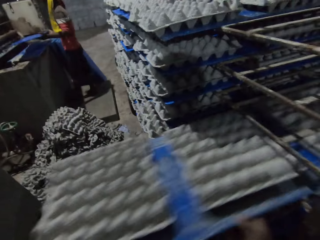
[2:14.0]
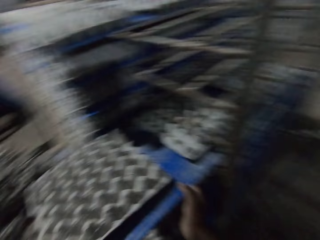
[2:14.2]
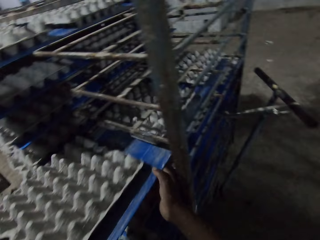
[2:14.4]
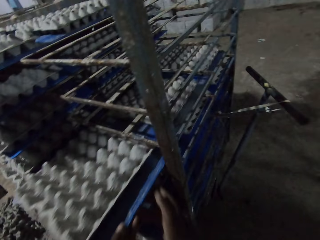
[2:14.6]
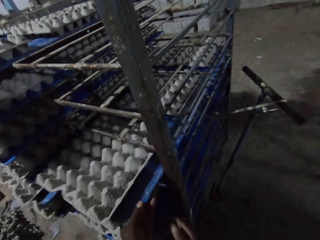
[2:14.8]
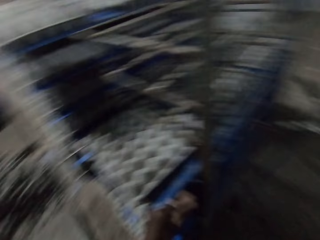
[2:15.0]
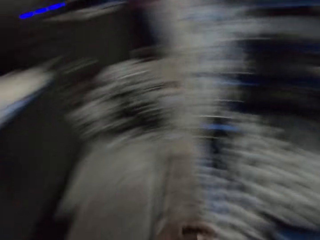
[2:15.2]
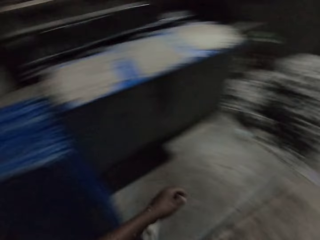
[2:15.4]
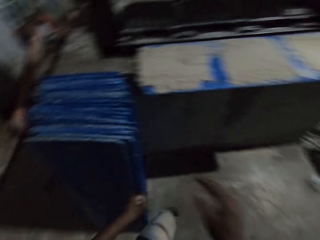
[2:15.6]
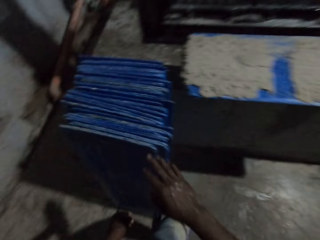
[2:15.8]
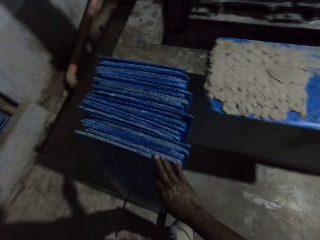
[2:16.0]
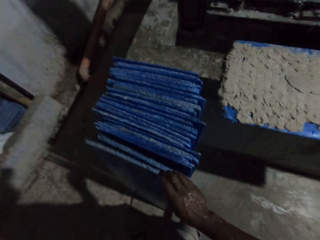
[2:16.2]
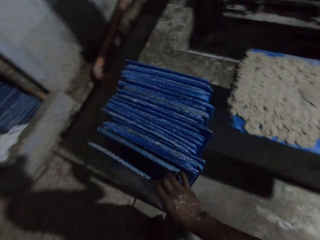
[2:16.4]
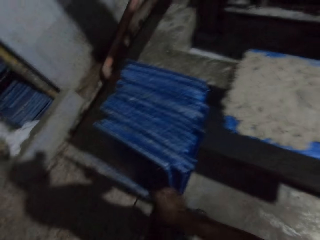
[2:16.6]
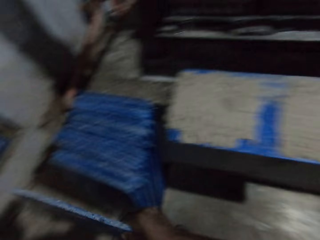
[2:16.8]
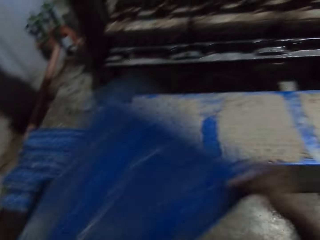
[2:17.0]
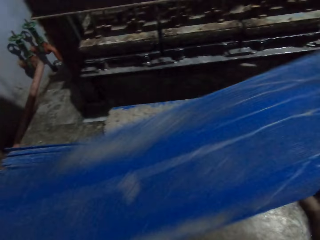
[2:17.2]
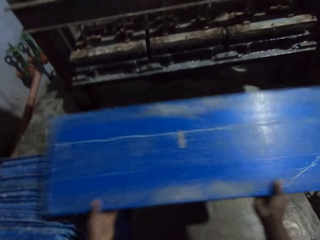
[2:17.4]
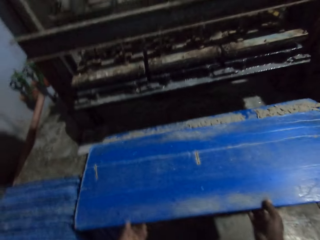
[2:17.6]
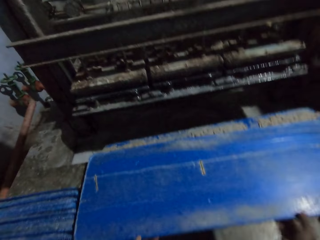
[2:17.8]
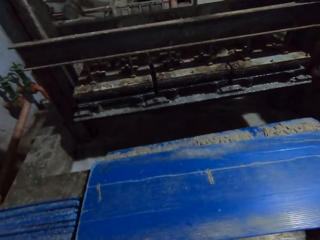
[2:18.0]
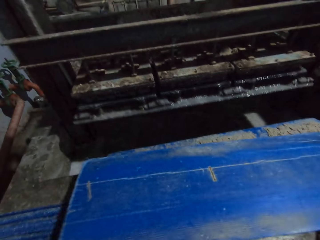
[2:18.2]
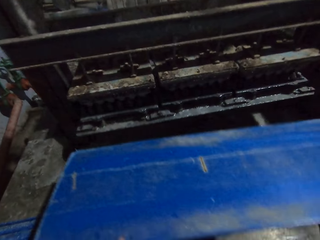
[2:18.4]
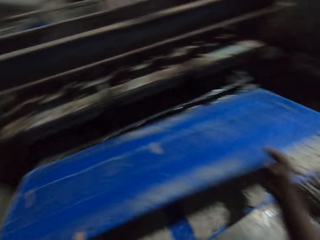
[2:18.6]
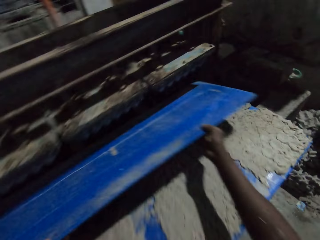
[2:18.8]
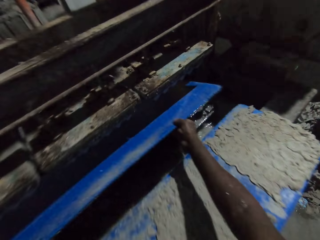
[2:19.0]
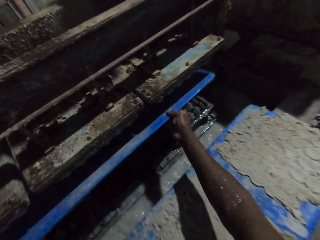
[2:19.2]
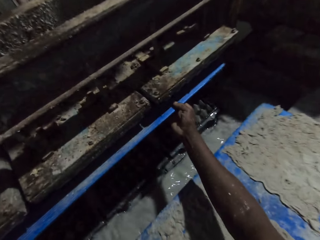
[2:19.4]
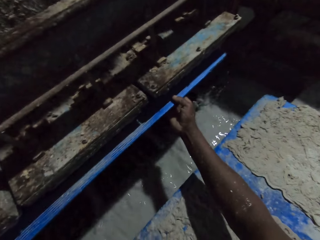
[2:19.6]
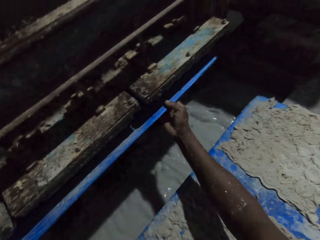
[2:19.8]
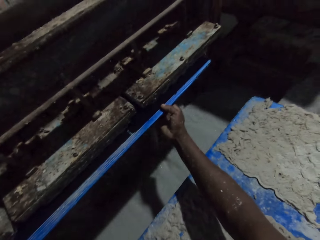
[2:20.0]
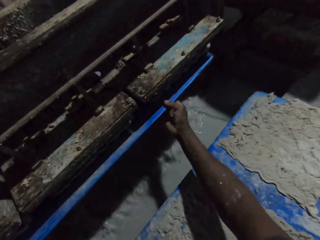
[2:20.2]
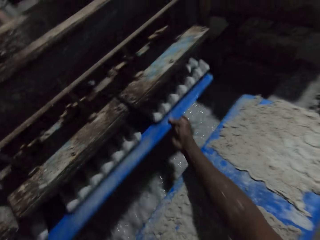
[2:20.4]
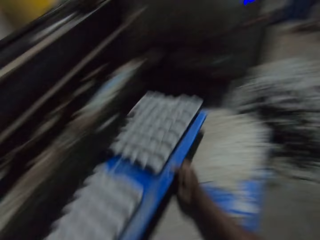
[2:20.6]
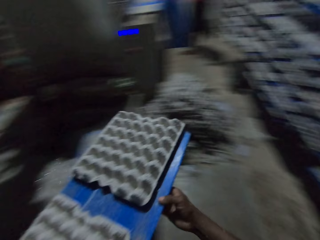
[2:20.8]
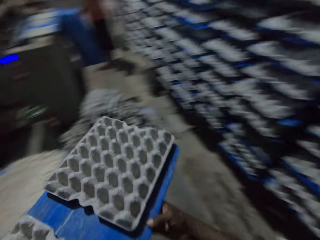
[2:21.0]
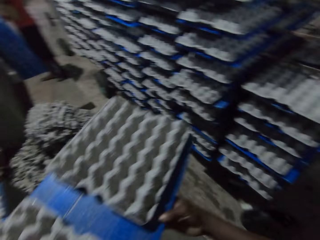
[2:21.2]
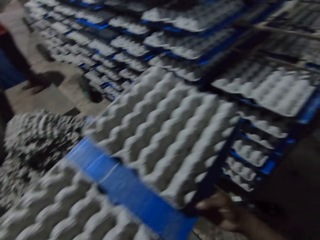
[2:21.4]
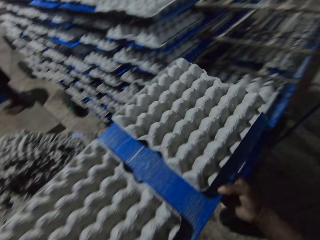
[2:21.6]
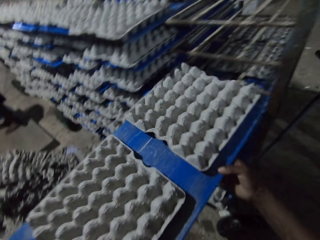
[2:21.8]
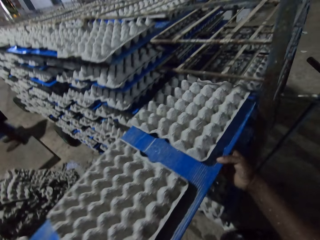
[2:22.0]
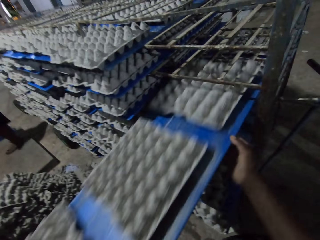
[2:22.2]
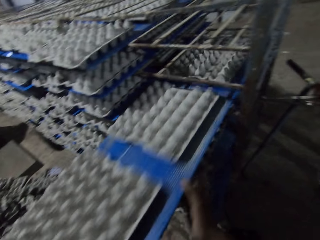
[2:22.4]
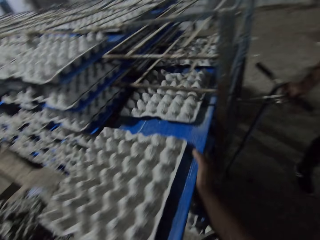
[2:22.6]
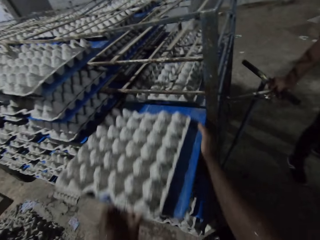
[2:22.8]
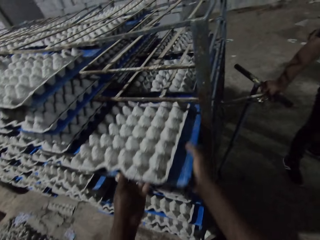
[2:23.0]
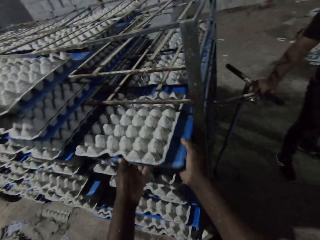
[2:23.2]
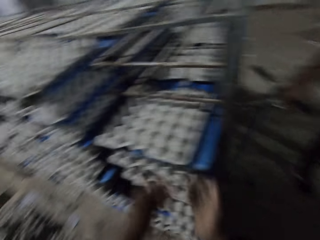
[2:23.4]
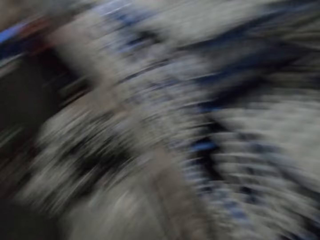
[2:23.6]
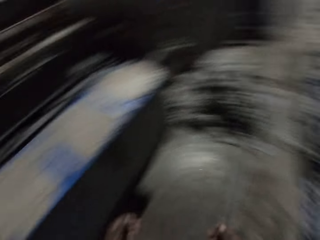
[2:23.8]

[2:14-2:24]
The camera wearer drops the polypropylene plastic of egg cartons on the rack with his hands. He picks the polypropylene plastic from the ground with his right hand. He drops the polypropylene plastic on the polypropylene plastic of egg cartons on the egg carton making machine with his hands. He picks the polypropylene plastic from the polypropylene plastic of egg cartons on the egg carton making machine with his hands. He collects some egg cartons from the egg carton making machine with the polypropylene plastic in his hands. He pulls the plastic board off the machine. He drops the polypropylene plastic of egg cartons on the rack with his hands.

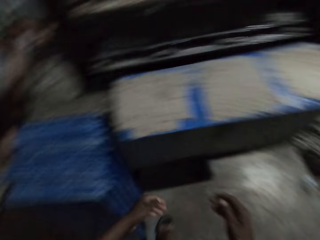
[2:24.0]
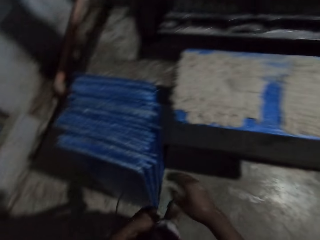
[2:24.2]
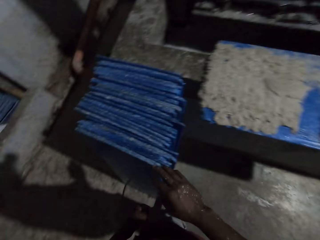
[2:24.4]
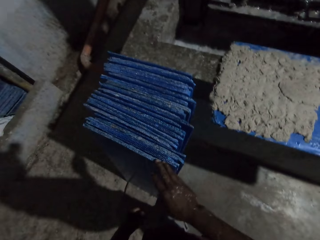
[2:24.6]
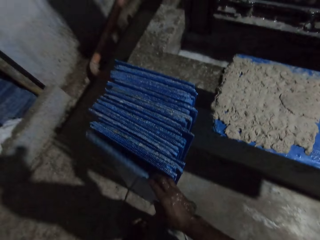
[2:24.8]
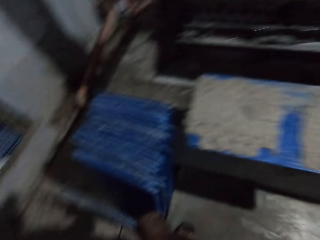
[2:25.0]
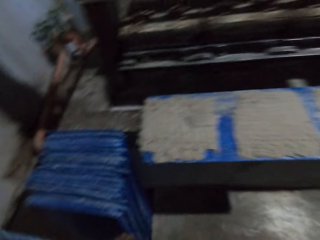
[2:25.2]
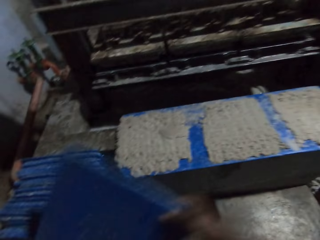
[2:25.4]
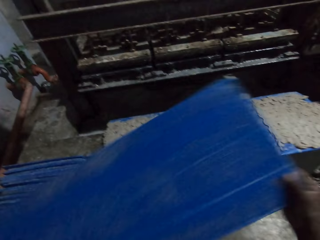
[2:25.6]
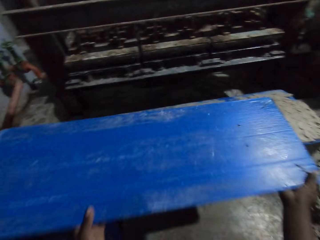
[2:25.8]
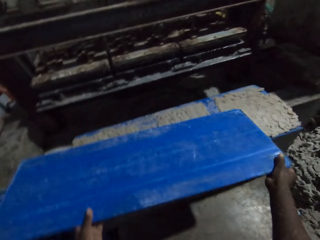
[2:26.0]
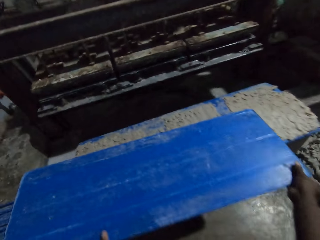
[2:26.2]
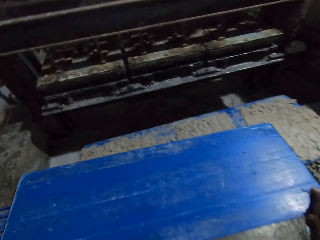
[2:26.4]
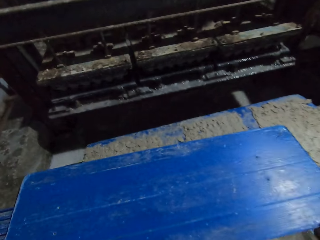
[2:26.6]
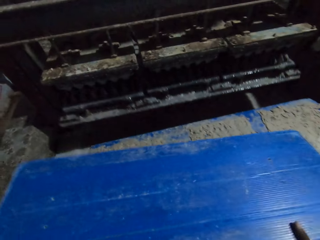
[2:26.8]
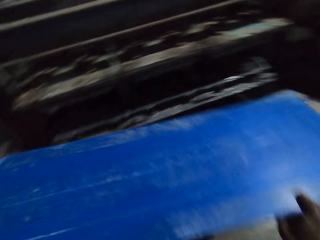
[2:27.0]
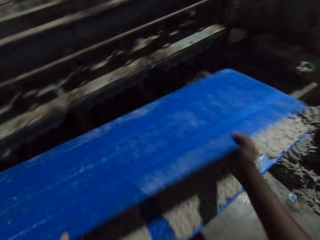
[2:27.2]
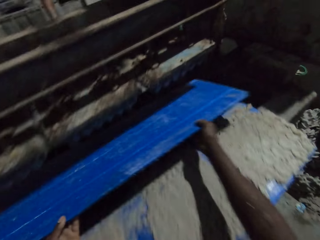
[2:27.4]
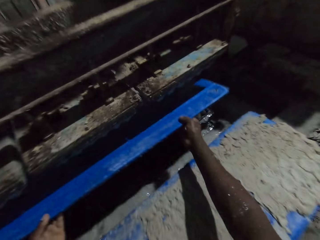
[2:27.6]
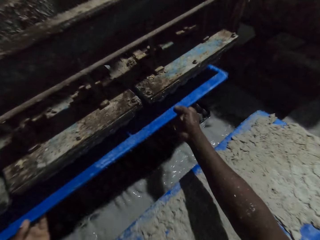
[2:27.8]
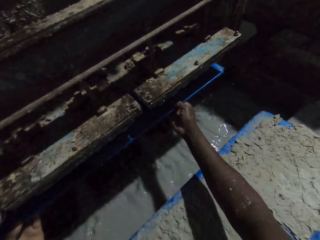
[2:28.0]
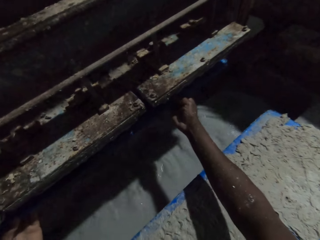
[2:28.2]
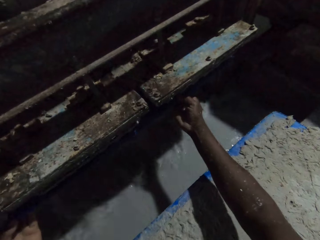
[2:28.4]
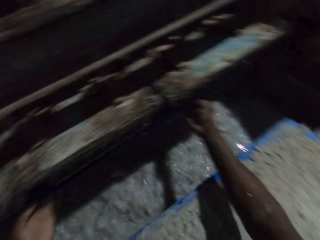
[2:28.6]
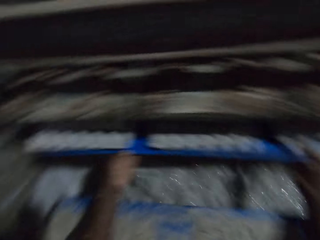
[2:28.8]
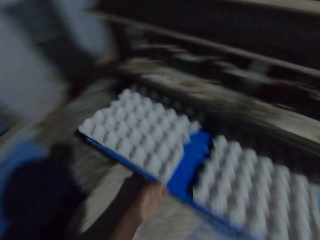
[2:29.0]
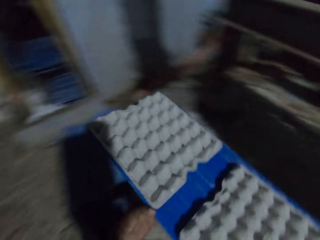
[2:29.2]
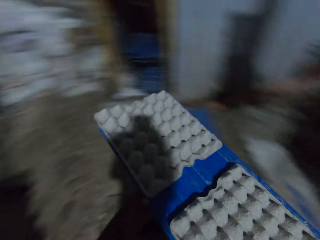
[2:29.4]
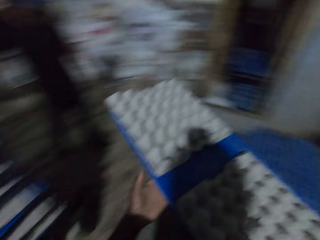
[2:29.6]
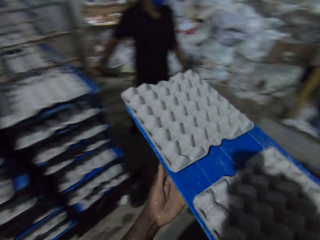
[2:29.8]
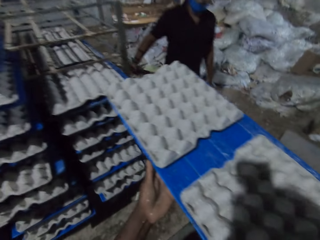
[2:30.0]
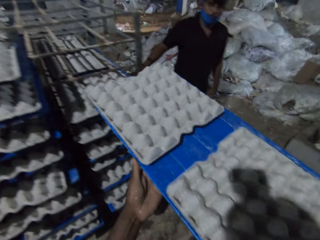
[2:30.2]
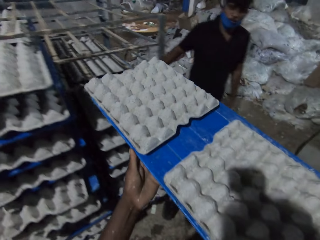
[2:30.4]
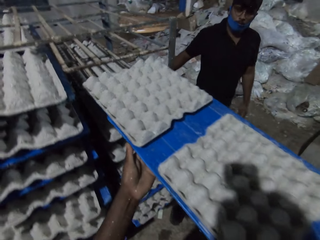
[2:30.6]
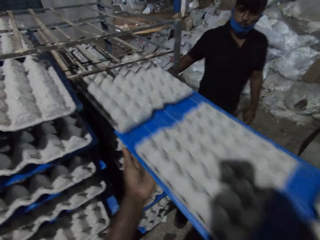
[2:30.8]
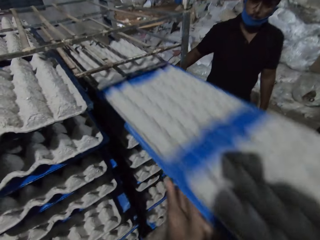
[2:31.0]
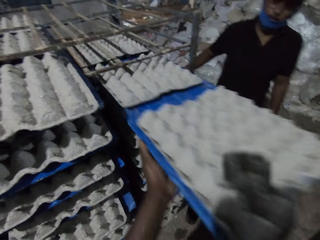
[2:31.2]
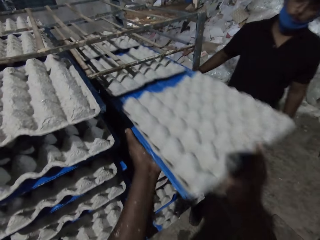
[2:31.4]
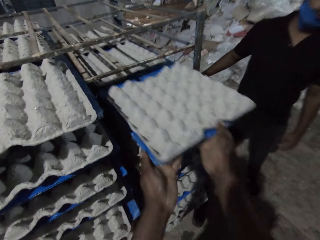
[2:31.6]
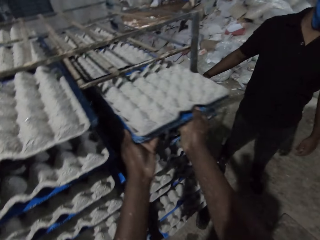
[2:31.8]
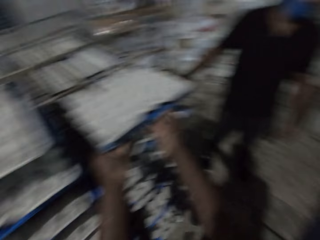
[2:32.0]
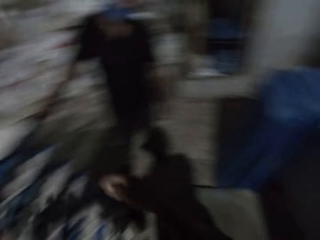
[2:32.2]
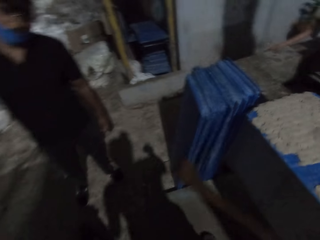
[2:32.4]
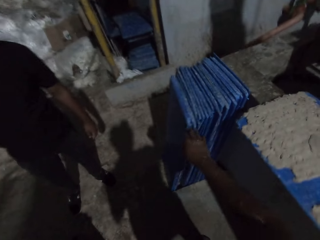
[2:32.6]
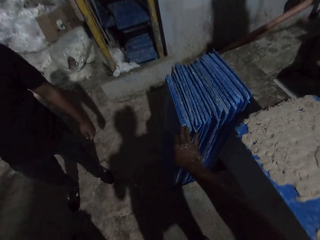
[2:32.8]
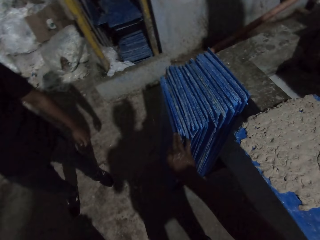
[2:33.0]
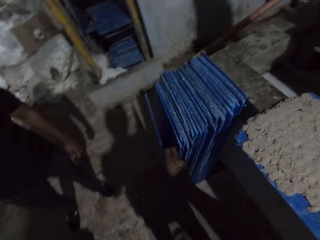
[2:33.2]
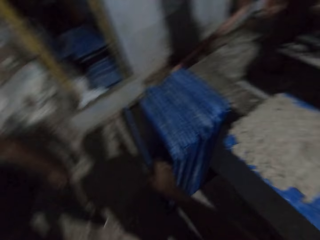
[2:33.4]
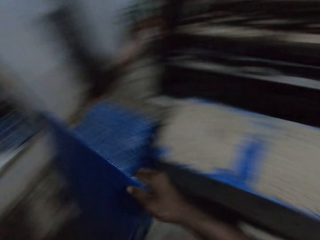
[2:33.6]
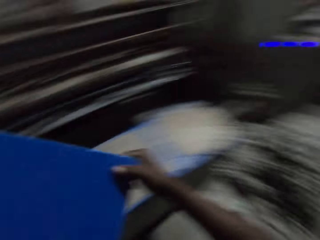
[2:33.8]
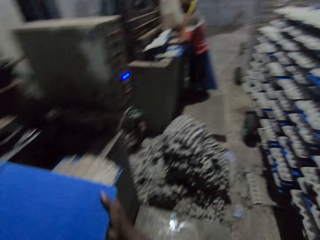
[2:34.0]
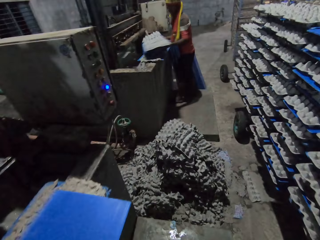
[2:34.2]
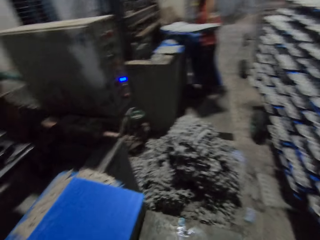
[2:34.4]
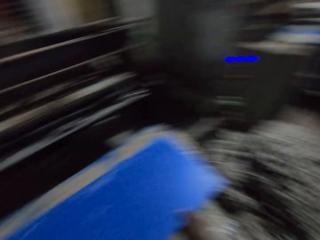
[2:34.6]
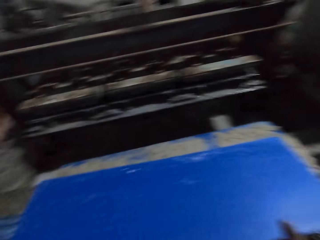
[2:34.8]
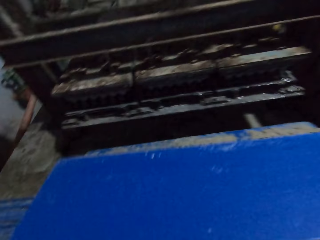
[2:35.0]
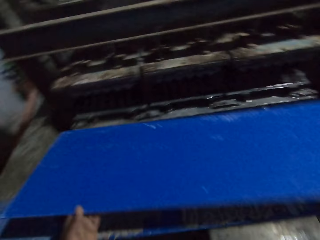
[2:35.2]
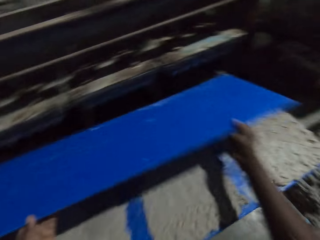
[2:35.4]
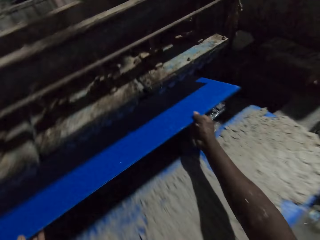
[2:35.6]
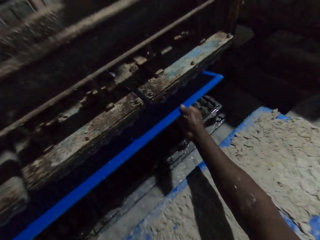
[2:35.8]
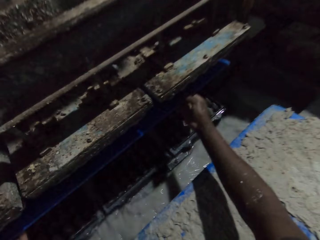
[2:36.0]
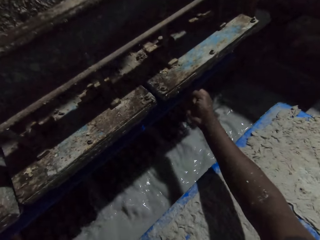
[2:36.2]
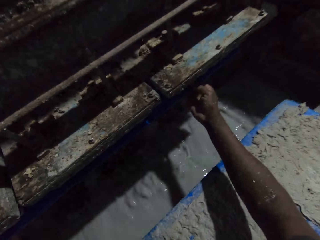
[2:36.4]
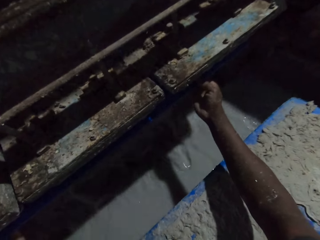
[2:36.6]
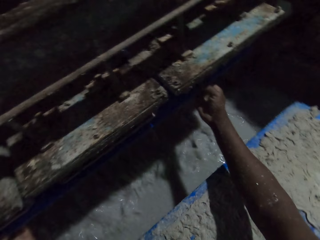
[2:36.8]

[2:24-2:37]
The camera wearer walks away from the rack. He picks the polypropylene plastic from the ground with his right hand. He drops the polypropylene plastic on the polypropylene plastic of egg cartons on the egg carton making machine with his hands. He collects some egg cartons from the egg carton making machine with the polypropylene plastic in his hands. He pulls the plastic board off the machine. He walks away from the machine. He drops the polypropylene plastic of egg cartons on the rack with his hands. He walks away from the rack. He picks the polypropylene plastic from the ground with his right hand. The man collects some egg cartons from the egg carton making machine with the polypropylene plastic in his hands. The camera wearer drops the polypropylene plastic on the polypropylene plastic of egg cartons on the egg carton making machine with his hands. He drops the polypropylene plastic on the polypropylene plastic of egg cartons again. The man drops the polypropylene plastic of egg cartons on the rack with his hands. The camera wearer picks the polypropylene plastic from the polypropylene plastic of egg cartons on the egg carton making machine with his hands. He collects some egg cartons from the egg carton making machine with the polypropylene plastic in his hands.
